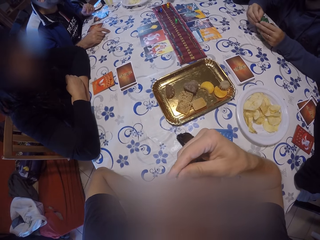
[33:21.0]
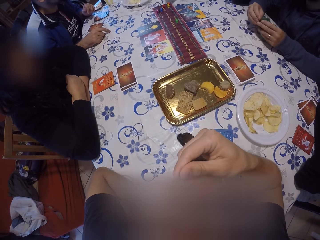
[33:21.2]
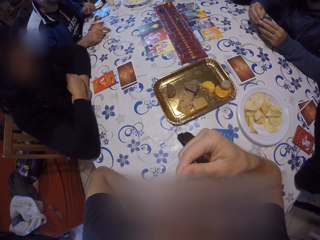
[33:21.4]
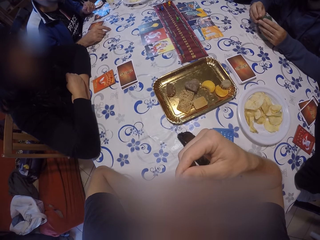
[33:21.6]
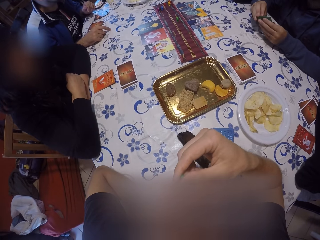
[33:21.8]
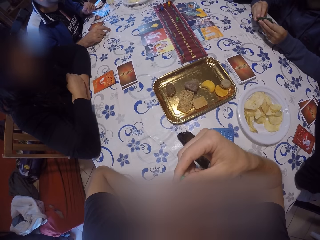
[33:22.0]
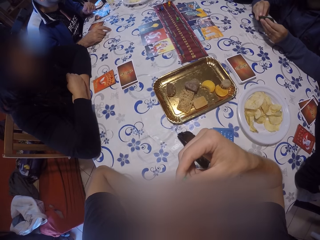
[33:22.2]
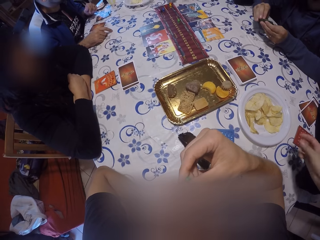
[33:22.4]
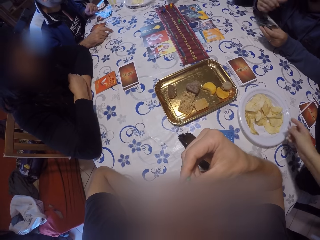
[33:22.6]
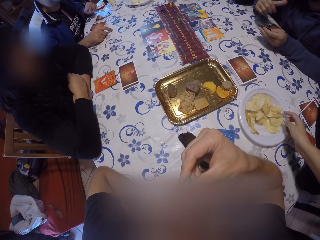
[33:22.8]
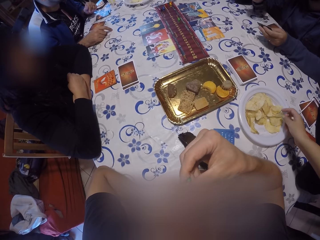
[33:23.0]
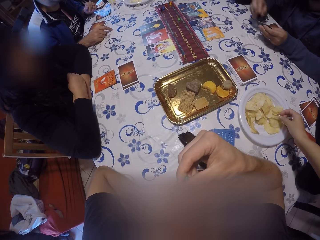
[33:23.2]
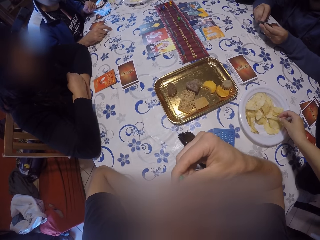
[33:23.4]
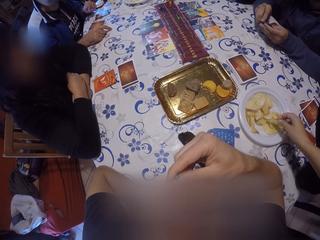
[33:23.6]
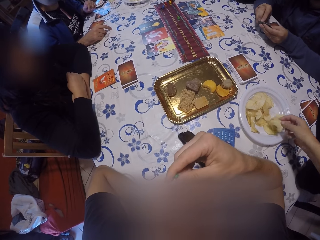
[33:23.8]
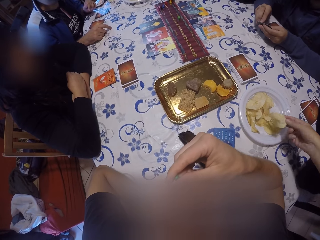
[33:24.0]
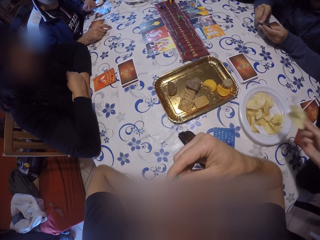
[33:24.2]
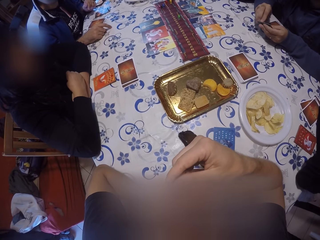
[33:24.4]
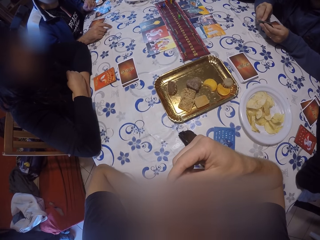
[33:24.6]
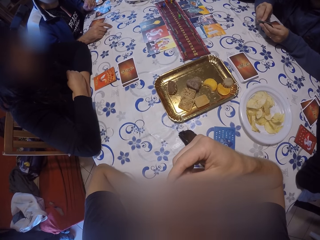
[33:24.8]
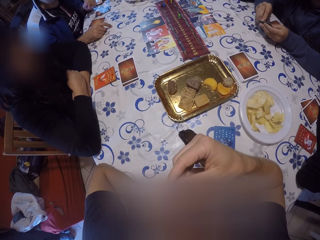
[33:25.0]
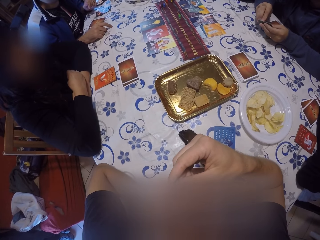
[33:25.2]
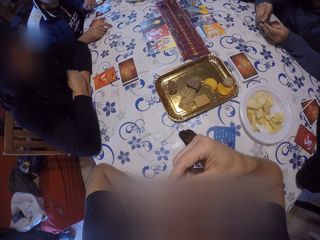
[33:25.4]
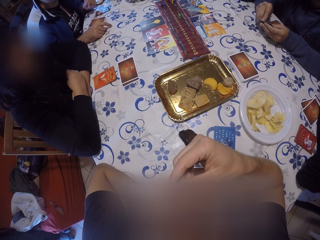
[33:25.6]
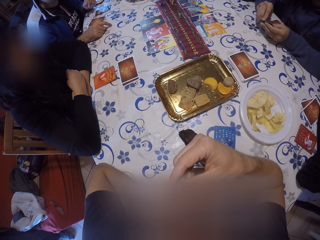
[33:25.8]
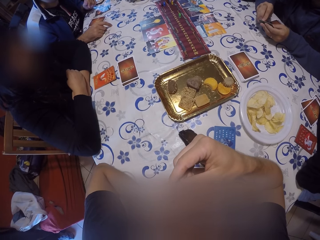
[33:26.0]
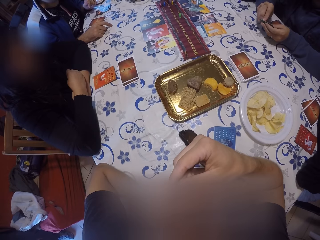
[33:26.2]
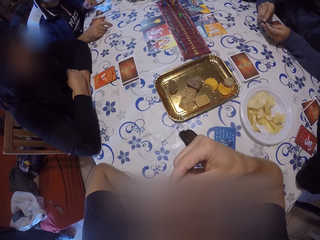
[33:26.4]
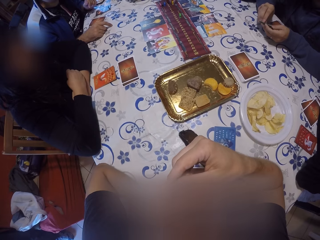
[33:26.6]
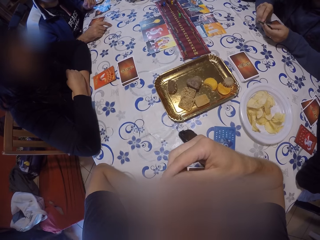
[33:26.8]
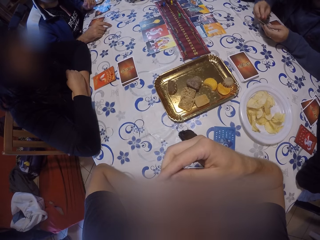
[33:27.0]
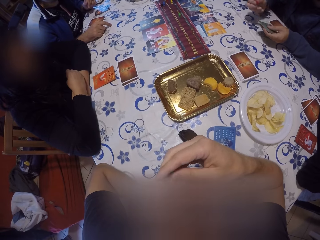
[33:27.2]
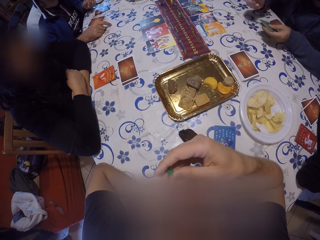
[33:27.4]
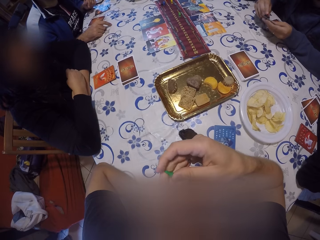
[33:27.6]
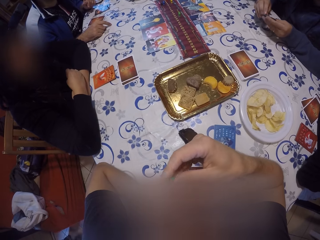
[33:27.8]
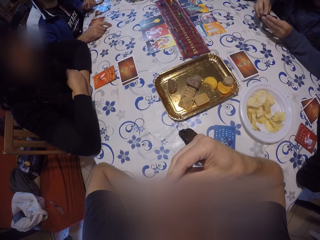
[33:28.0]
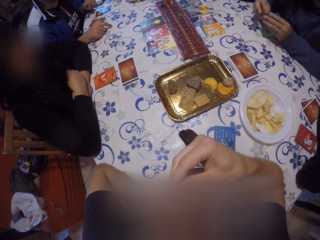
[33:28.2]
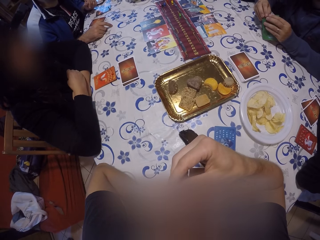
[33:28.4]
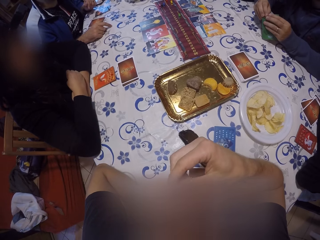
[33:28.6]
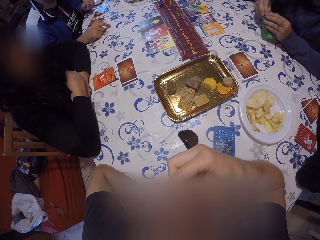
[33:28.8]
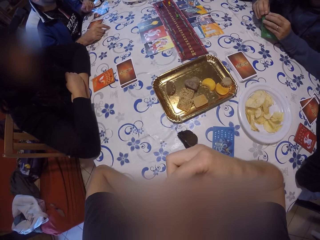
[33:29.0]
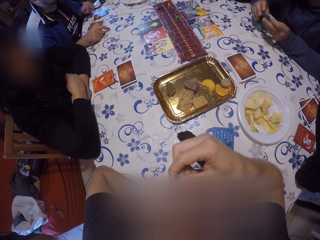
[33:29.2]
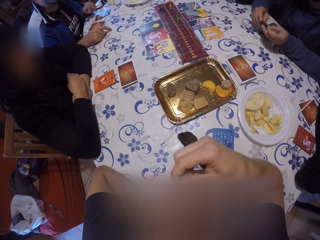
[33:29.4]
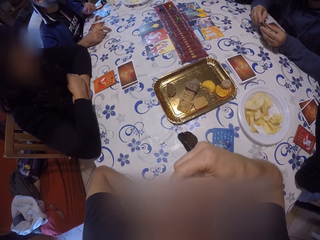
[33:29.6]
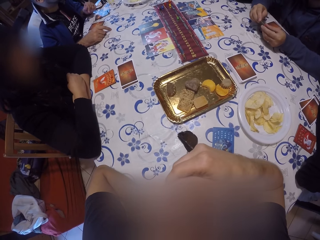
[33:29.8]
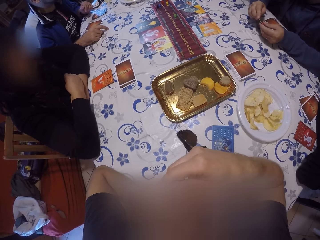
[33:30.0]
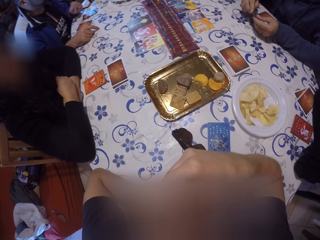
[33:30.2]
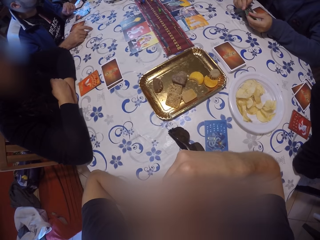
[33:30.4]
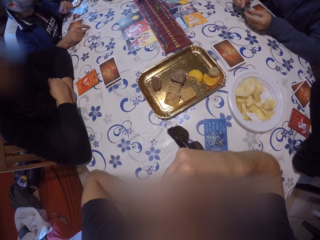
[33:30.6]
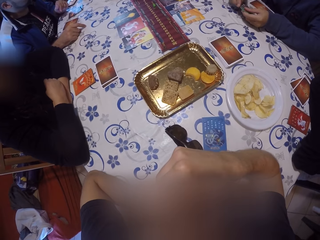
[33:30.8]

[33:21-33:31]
A man holds cards. The woman picks chips from a plate on the table with her right hand.

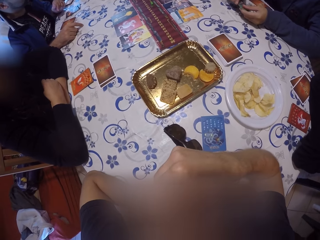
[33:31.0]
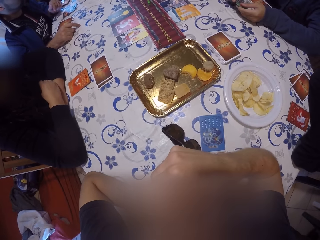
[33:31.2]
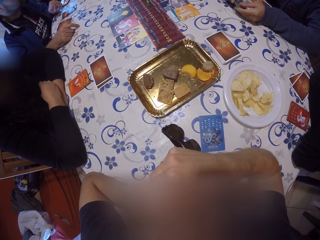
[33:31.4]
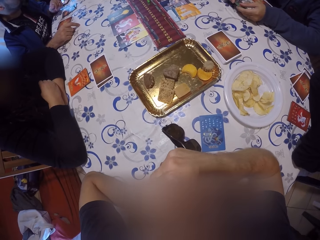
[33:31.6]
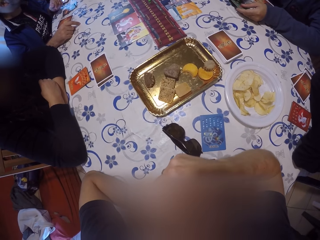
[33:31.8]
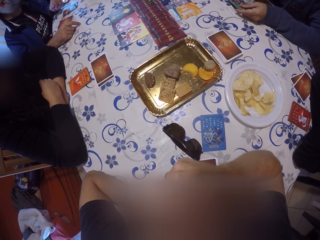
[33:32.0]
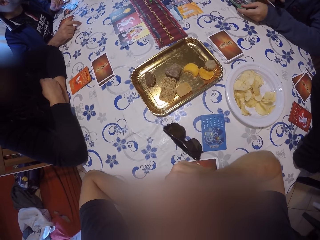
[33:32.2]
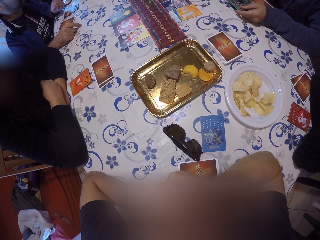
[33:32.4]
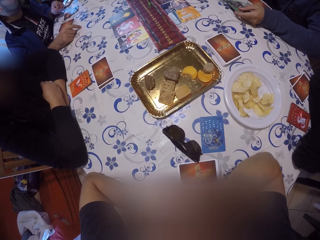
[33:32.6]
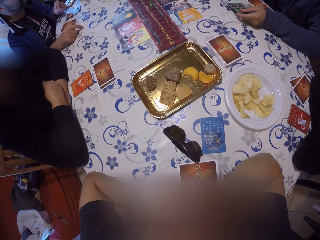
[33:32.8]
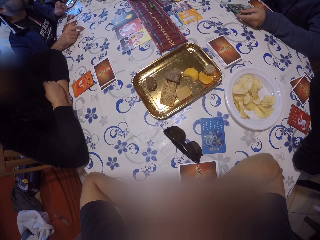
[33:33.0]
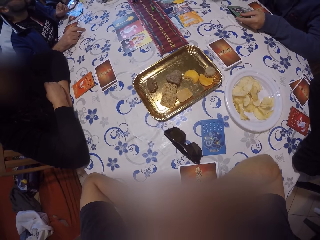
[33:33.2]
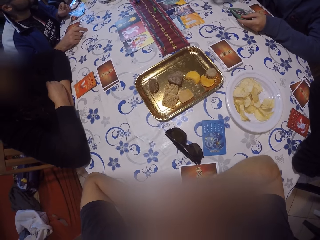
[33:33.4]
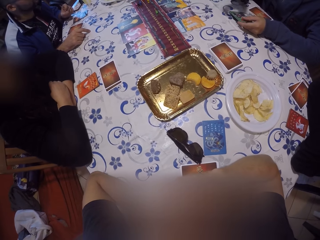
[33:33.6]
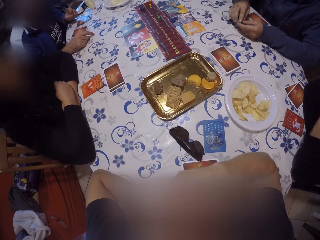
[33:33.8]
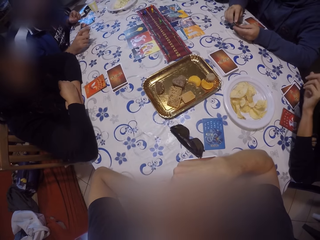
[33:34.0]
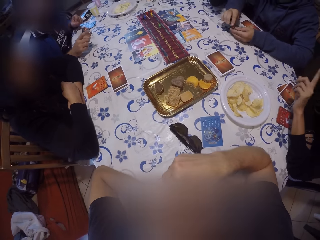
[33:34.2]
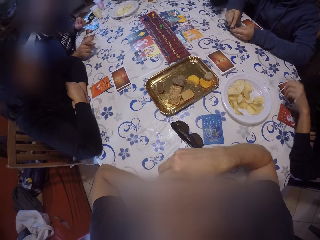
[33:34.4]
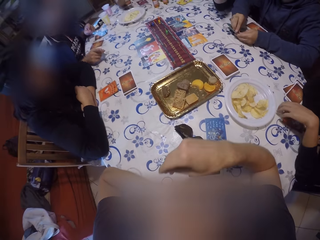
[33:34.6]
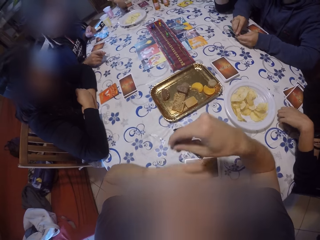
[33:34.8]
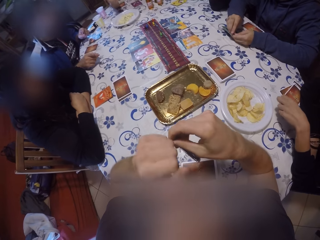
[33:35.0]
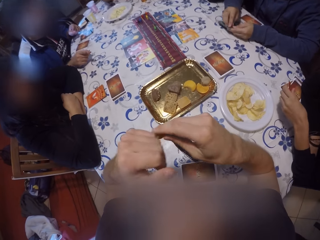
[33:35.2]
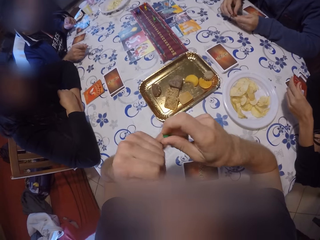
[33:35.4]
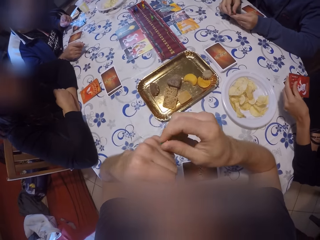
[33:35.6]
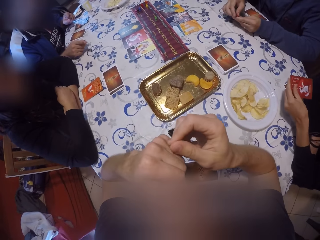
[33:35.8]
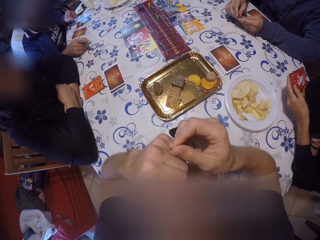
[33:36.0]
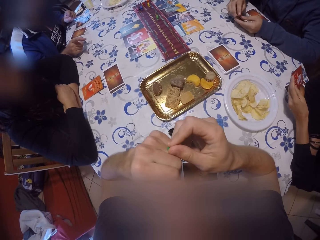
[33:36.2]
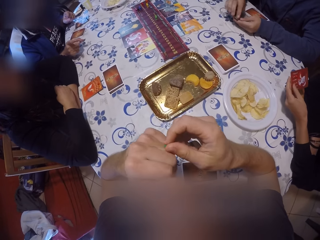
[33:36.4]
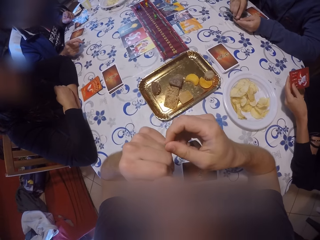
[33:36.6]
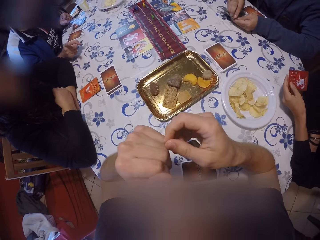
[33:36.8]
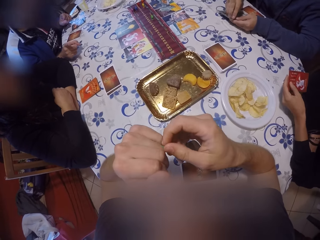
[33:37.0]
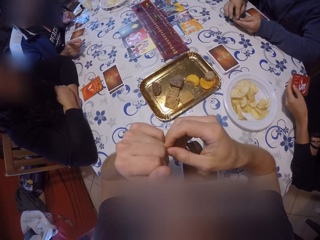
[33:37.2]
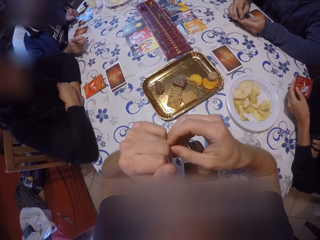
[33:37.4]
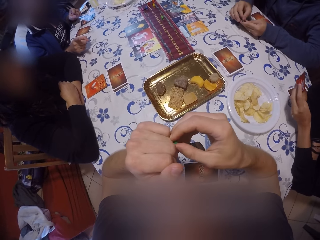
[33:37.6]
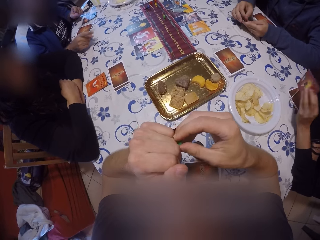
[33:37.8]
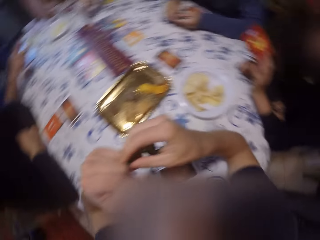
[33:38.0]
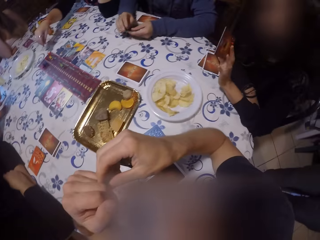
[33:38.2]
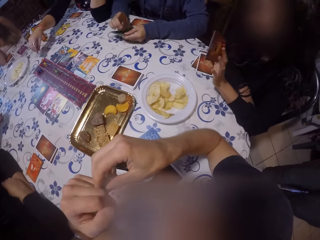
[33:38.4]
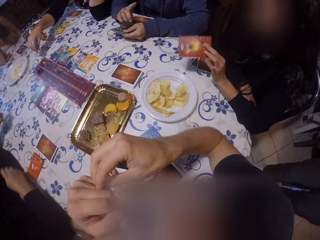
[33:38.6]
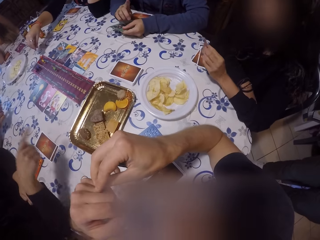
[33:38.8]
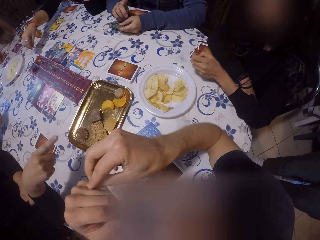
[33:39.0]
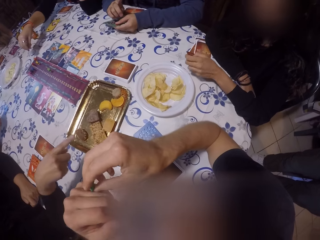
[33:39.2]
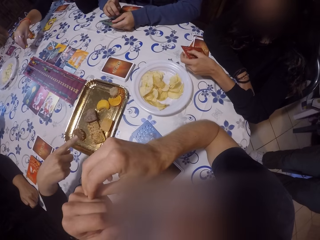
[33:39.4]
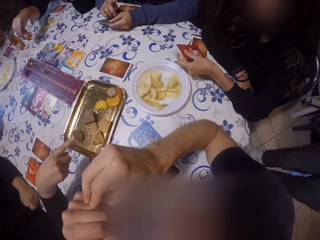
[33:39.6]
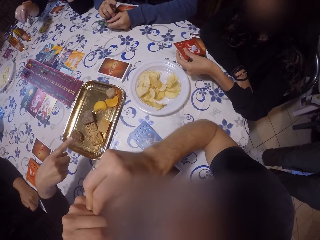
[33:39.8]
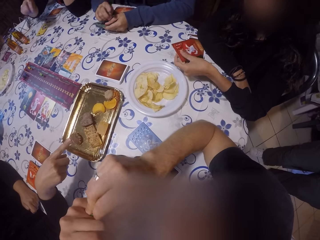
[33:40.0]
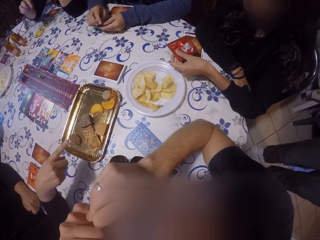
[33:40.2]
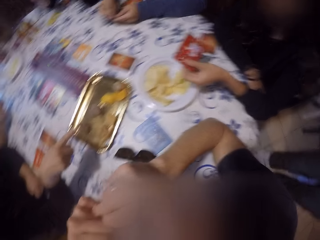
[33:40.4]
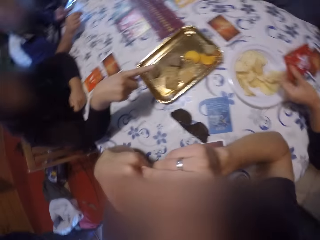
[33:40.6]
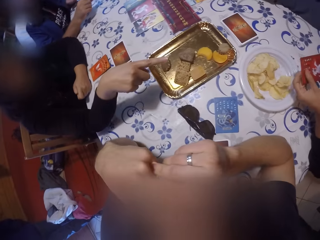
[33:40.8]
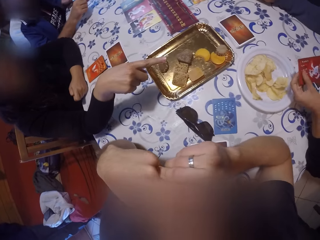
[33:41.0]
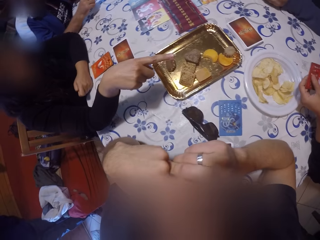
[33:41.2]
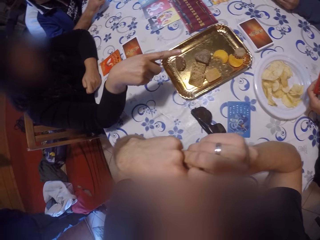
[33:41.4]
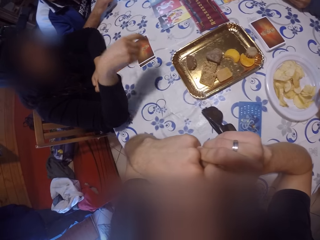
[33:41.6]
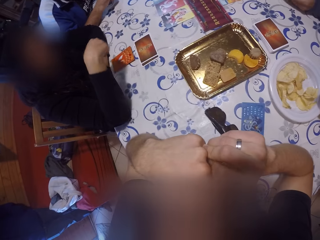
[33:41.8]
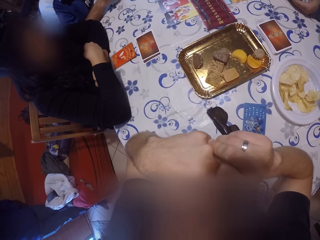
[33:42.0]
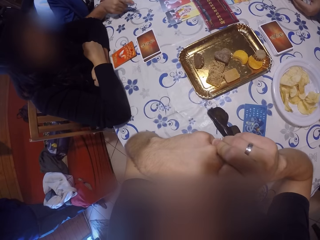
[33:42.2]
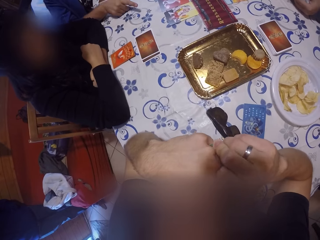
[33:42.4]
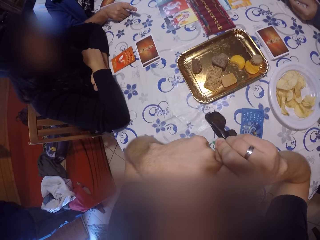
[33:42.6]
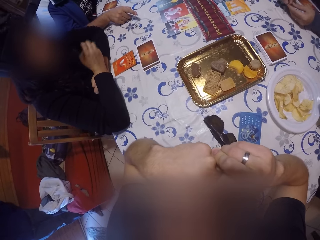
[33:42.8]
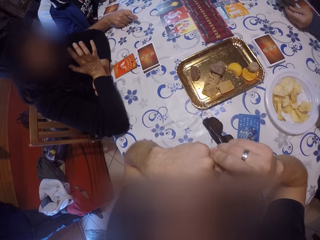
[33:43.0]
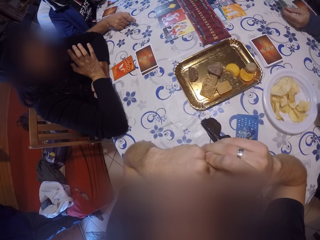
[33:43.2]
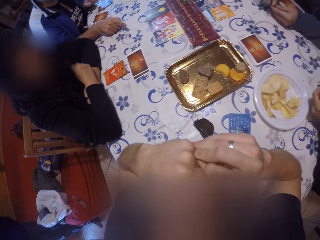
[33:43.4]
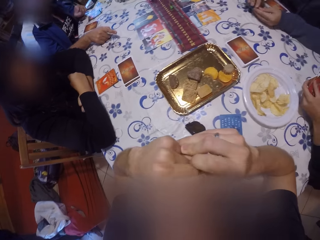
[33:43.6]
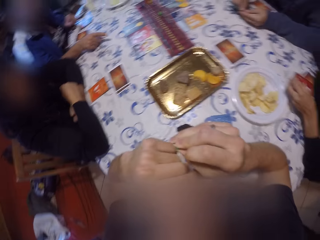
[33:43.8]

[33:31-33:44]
The camera wearer moves fingers. The woman picks the card on the table with her left hand. A man touches cards. Another man fixes a card. The first man picks a card.
